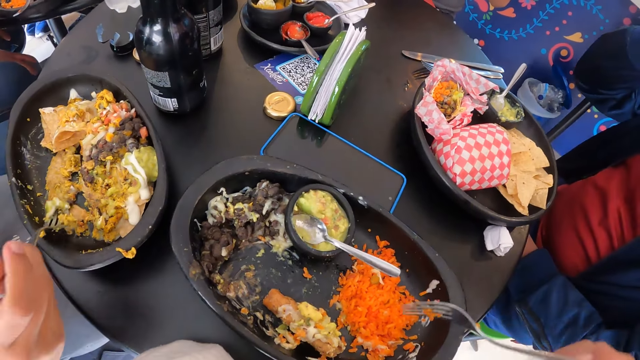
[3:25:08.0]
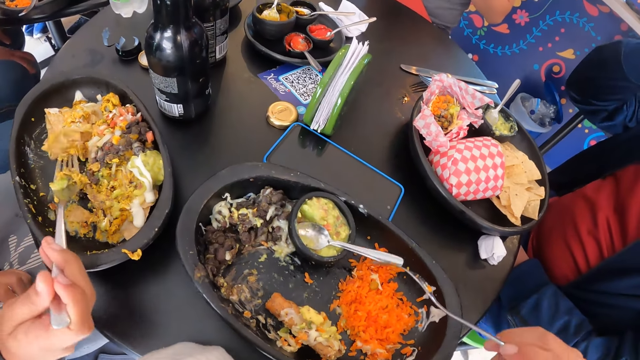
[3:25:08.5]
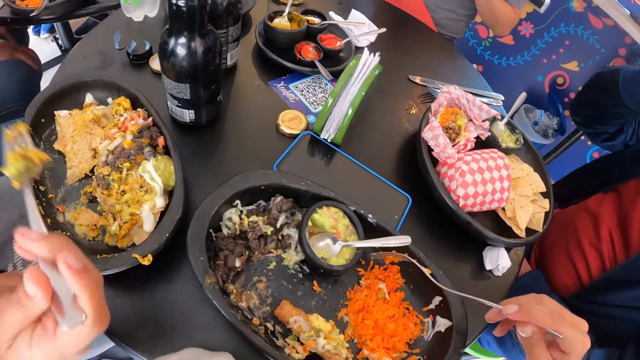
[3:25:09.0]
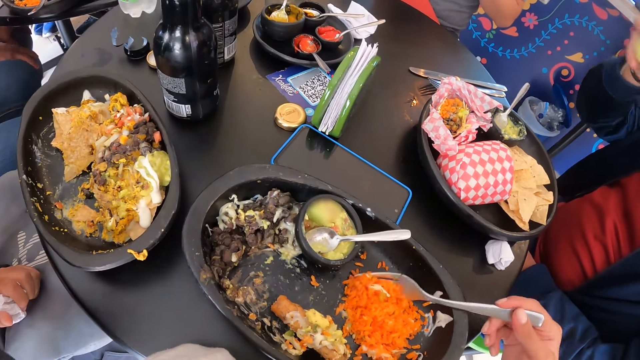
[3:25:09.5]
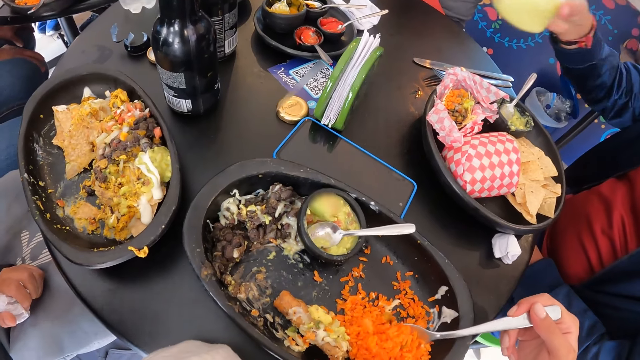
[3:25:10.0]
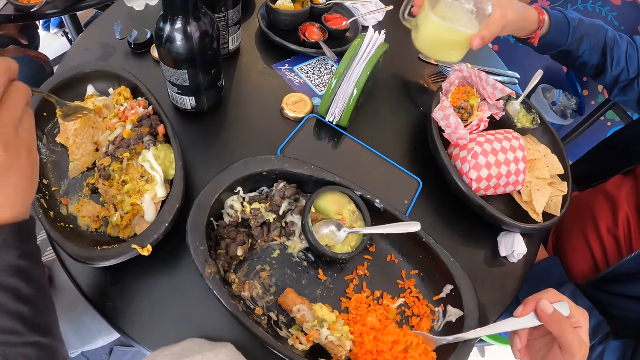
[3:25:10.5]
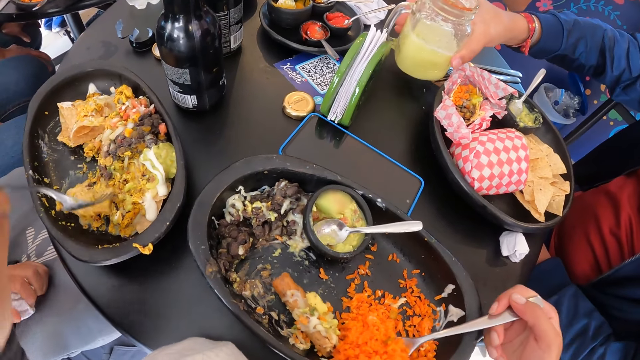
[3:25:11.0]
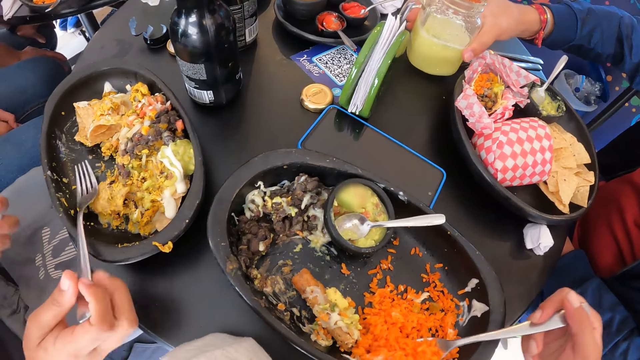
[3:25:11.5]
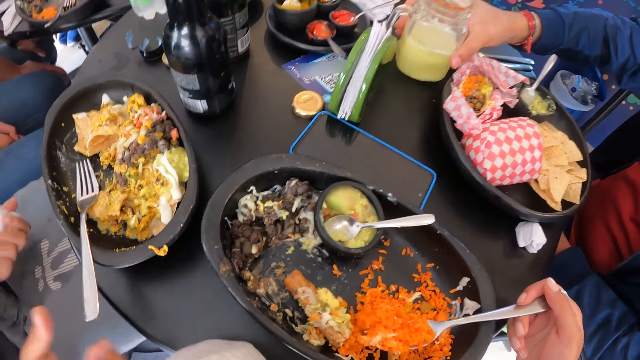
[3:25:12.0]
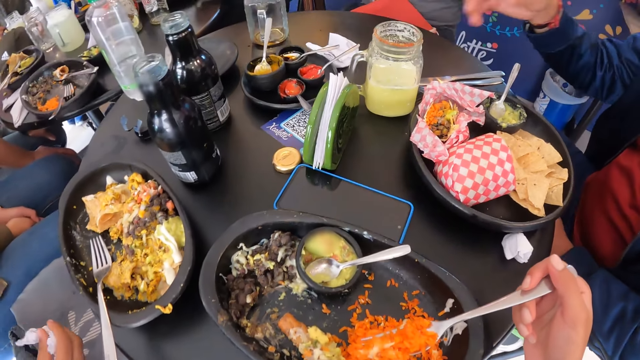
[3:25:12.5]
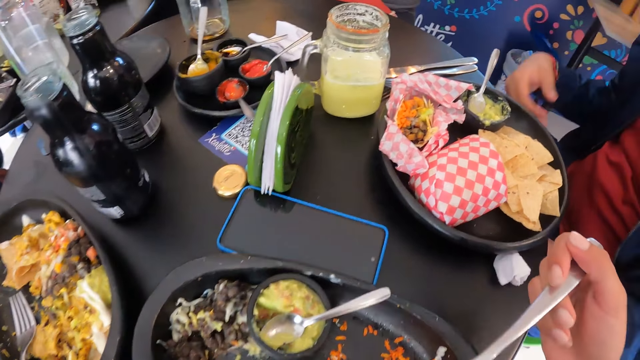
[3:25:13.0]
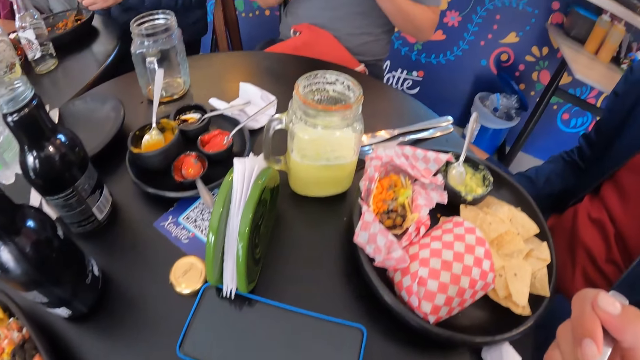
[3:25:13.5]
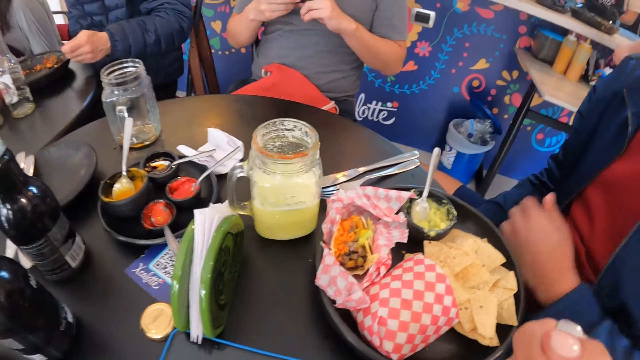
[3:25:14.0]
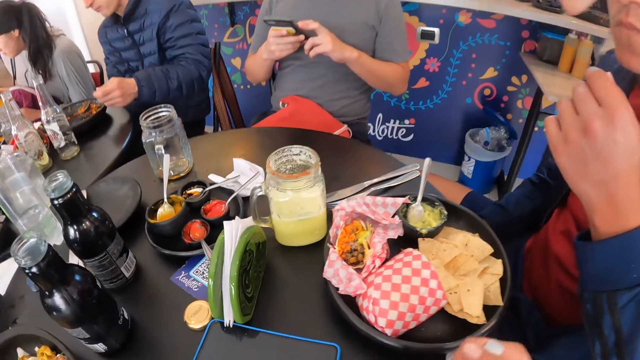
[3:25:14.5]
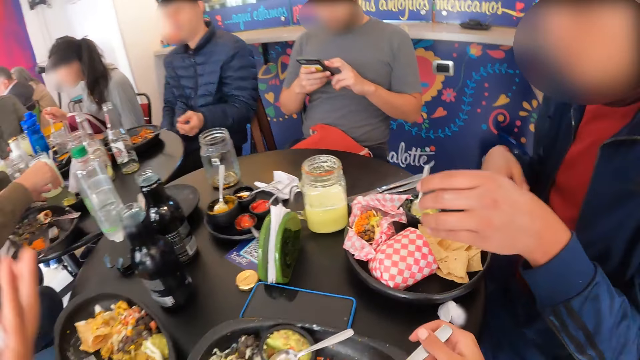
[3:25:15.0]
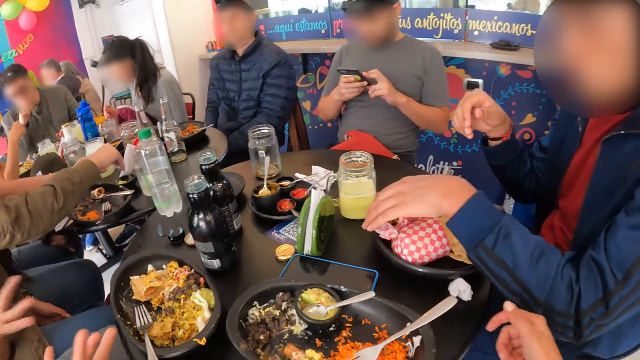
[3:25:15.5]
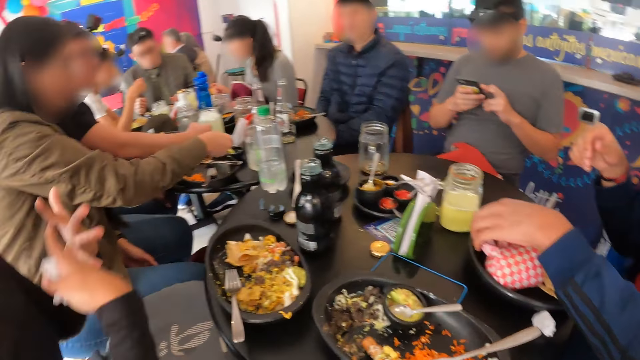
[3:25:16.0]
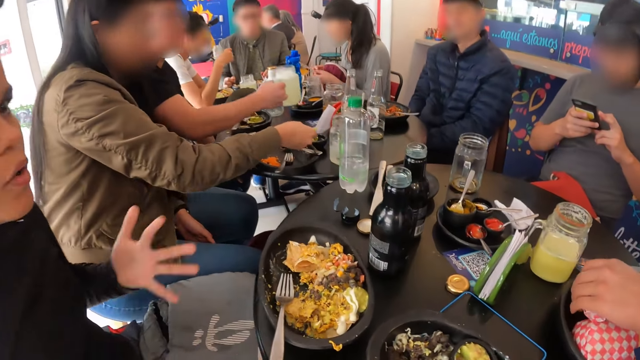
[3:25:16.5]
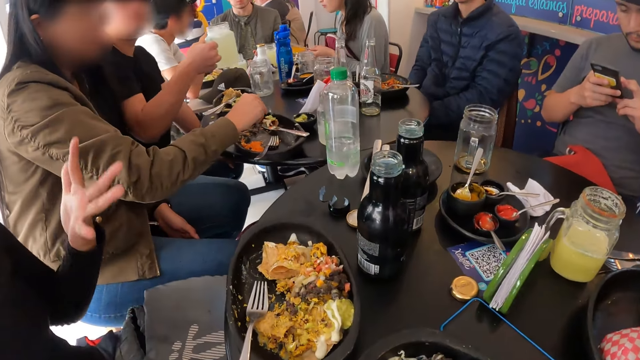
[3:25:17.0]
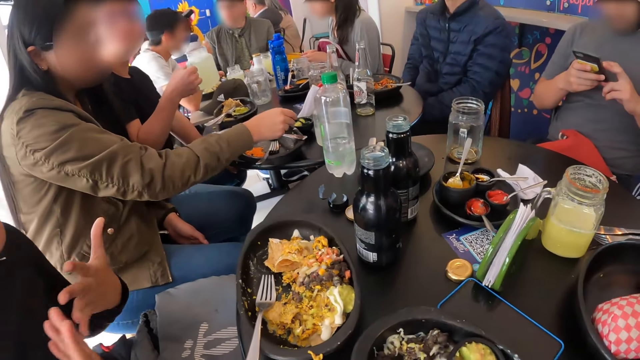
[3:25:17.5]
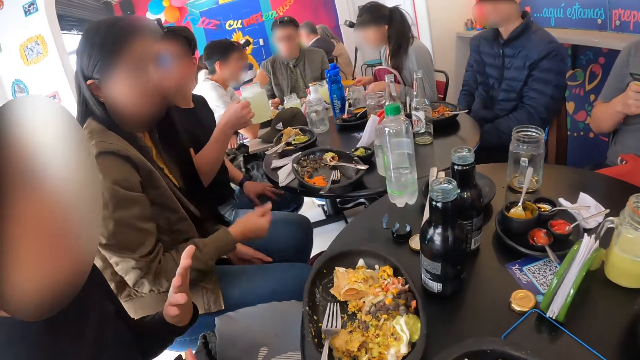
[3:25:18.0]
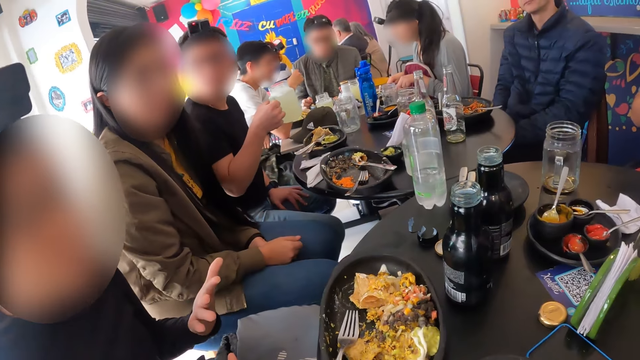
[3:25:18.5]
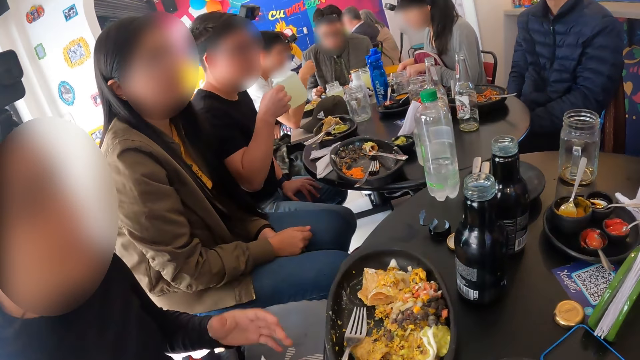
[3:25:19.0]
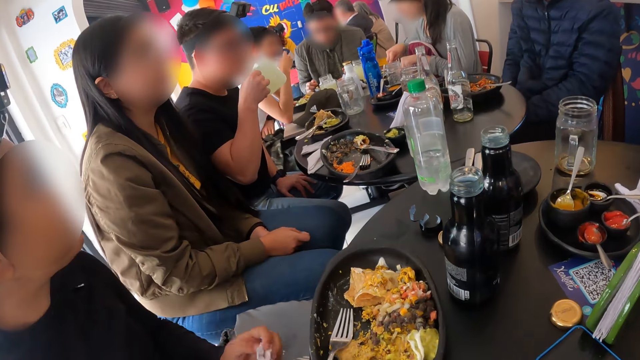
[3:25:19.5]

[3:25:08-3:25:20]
The camera wearer packs food from the plate on the table with the fork in her right hand. The man places the cup in his right hand on the table. The camera wearer puts the food in the fork in her right hand into her mouth. The man picks the wrapped shawarma from the plate on the table with his left hand. The woman interacts with the camera wearer.

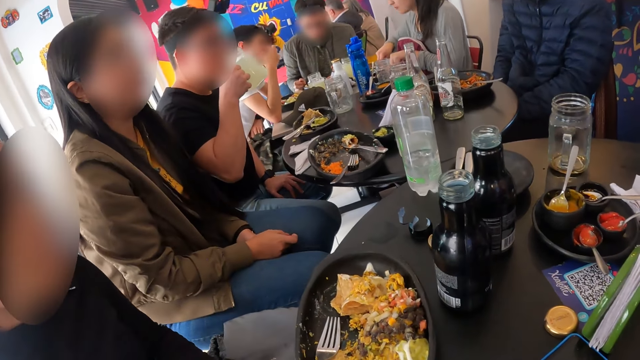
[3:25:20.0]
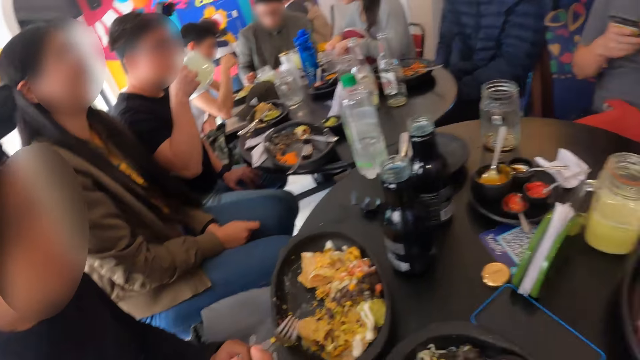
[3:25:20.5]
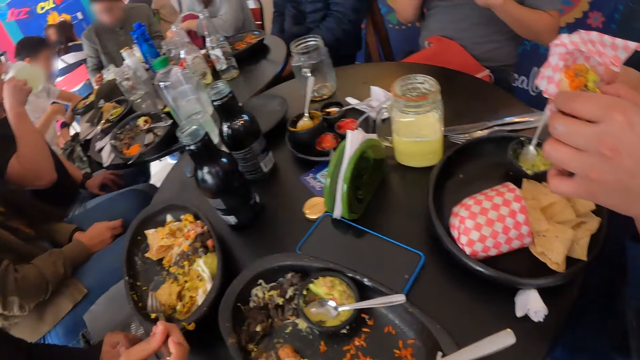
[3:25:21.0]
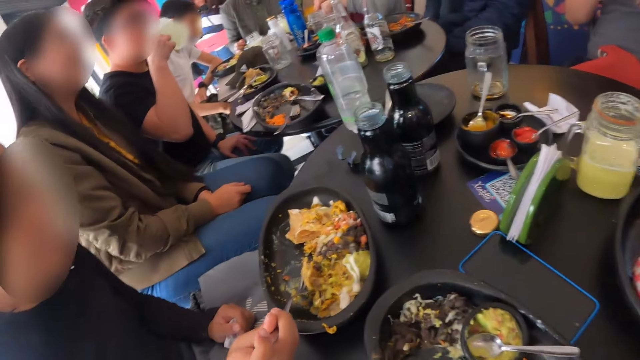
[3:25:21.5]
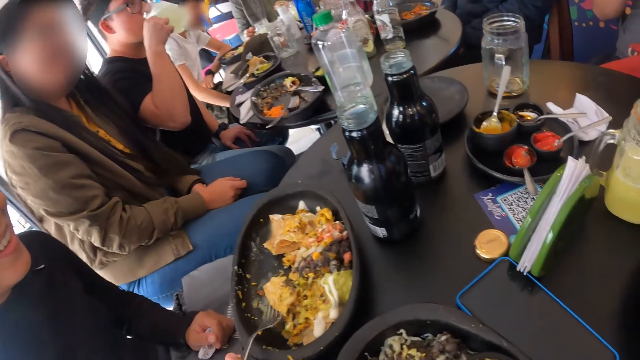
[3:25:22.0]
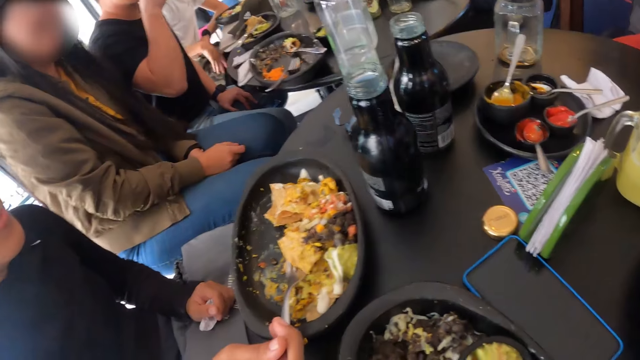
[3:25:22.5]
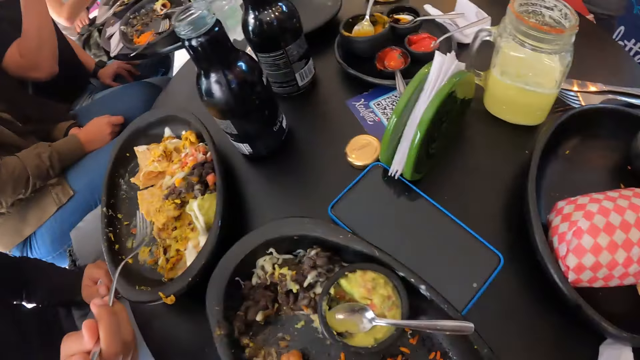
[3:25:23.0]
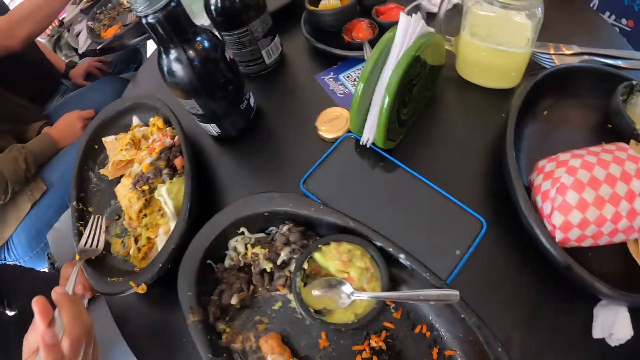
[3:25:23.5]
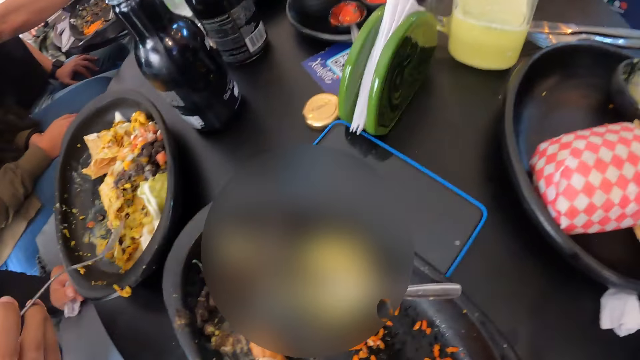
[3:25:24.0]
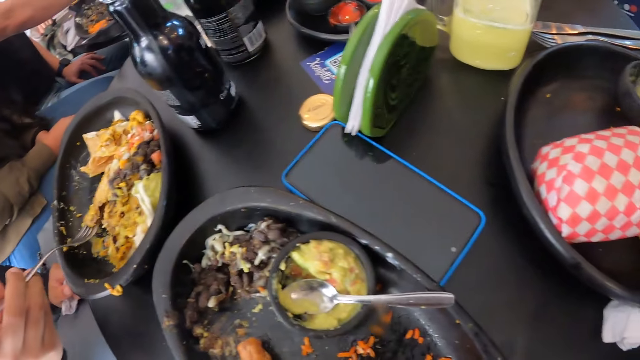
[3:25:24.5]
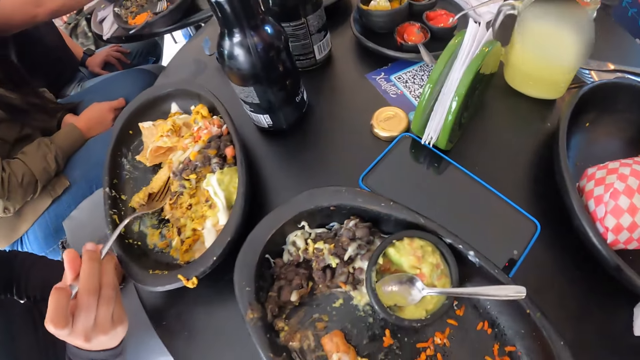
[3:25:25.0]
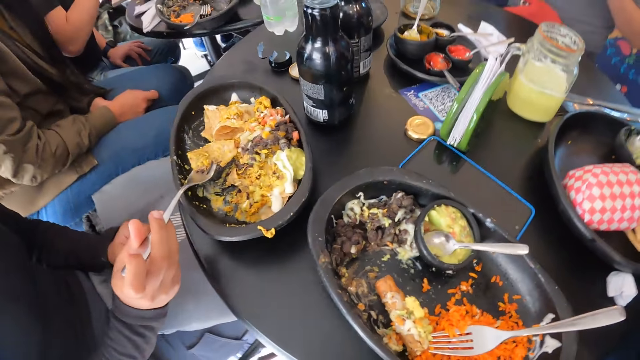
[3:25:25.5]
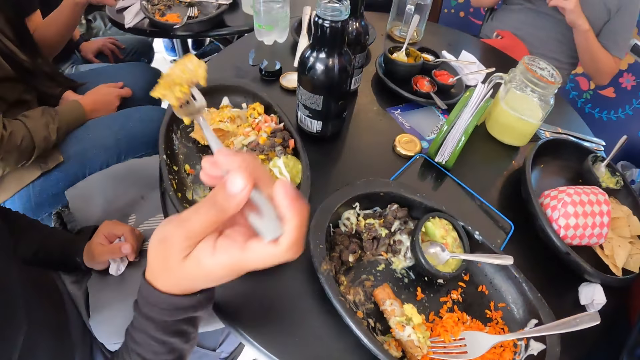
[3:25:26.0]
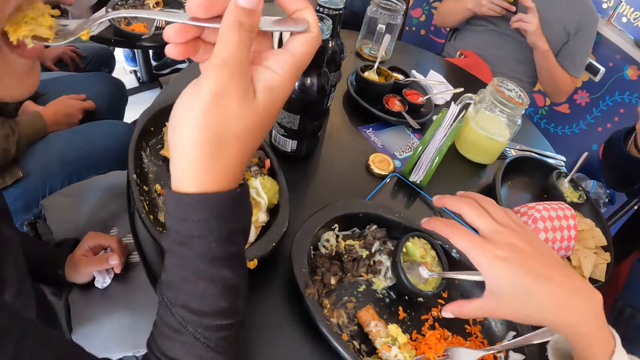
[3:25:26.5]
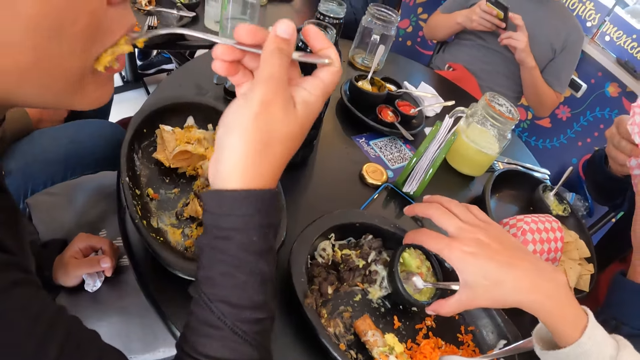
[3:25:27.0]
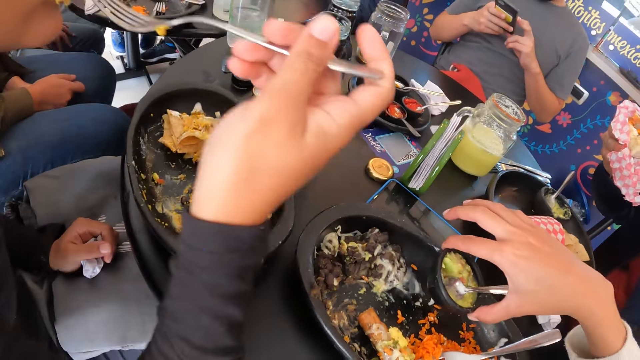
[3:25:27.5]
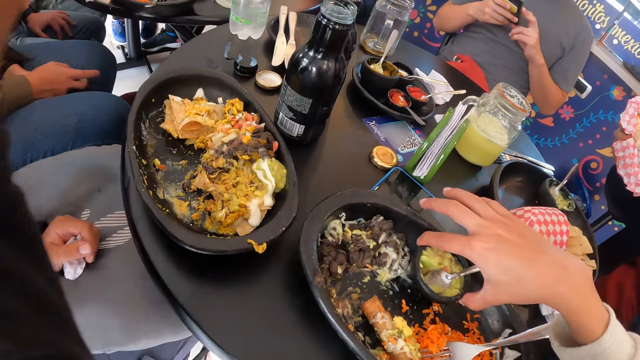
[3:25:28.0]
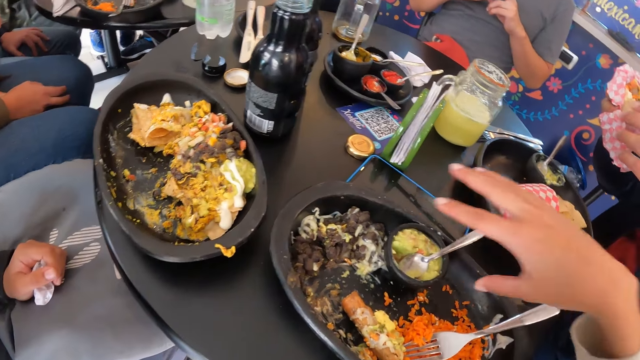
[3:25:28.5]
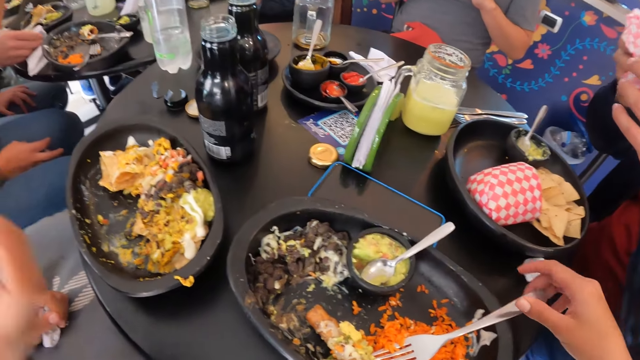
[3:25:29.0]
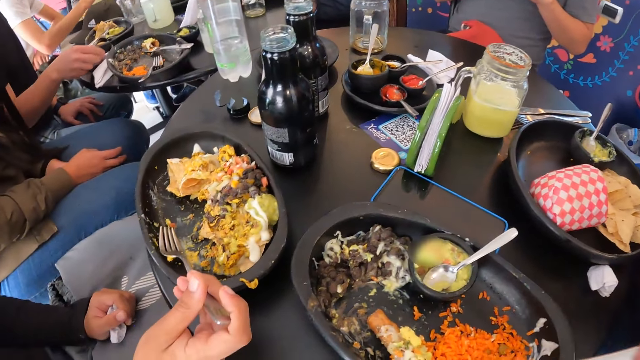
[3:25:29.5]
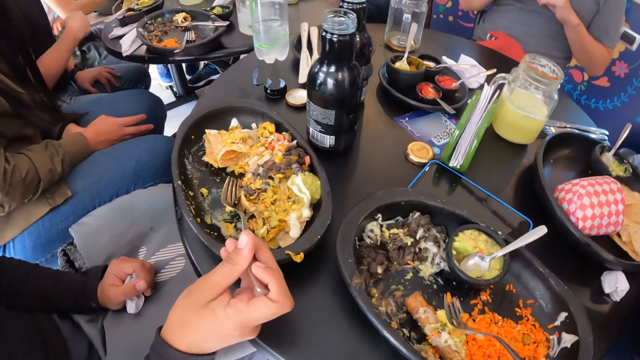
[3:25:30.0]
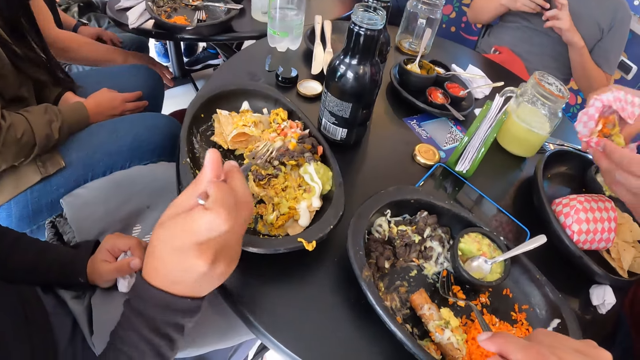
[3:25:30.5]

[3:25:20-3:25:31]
The woman packs food from a plate on the table with the fork in her right hand. She puts the food in the fork in her right hand into her mouth. The camera wearer moves a bowl on the plate with her right hand. She picks up the food and returns the food. She packs food from the plate on the table with the fork in her right hand.
